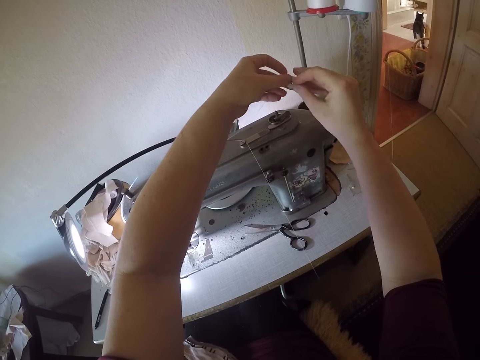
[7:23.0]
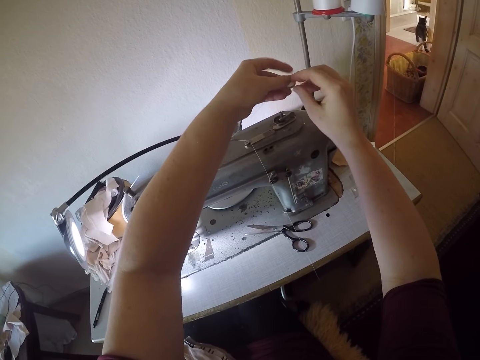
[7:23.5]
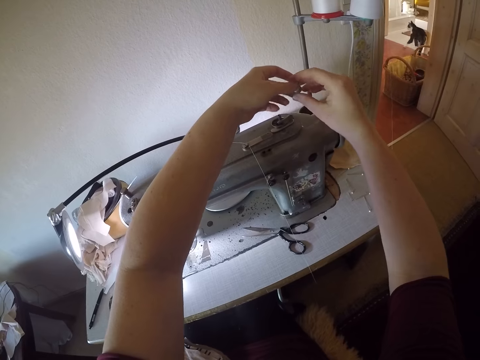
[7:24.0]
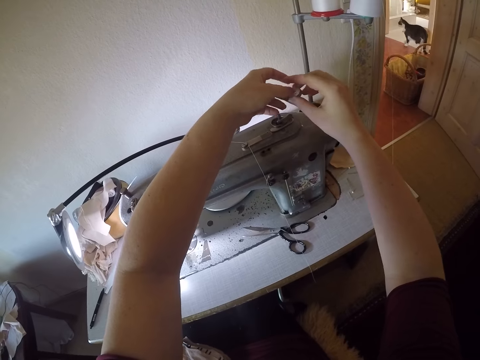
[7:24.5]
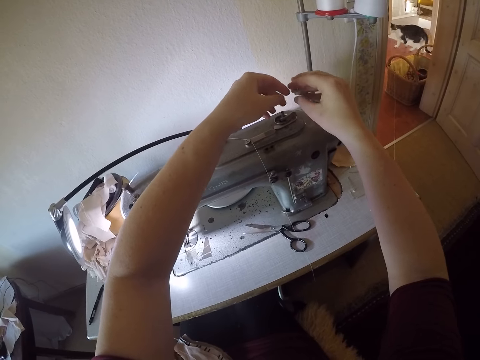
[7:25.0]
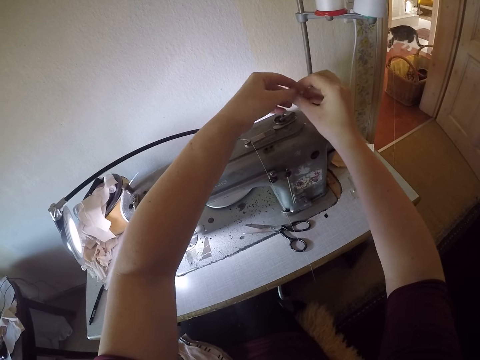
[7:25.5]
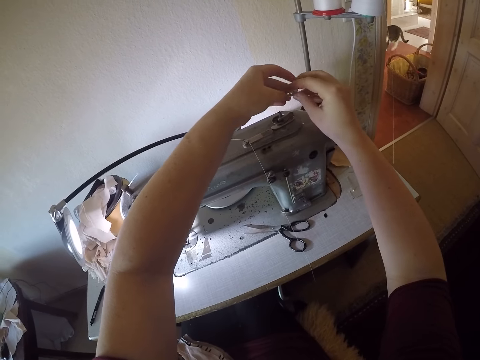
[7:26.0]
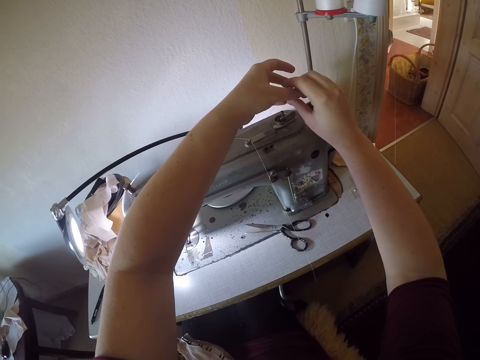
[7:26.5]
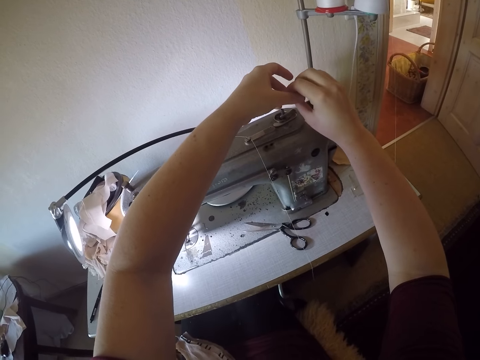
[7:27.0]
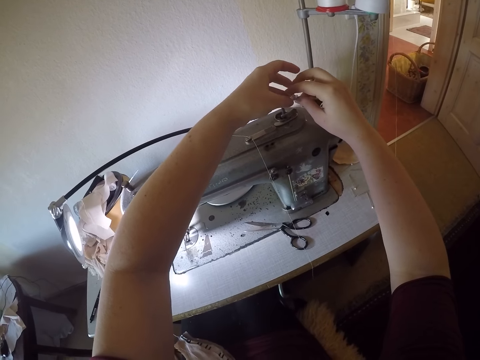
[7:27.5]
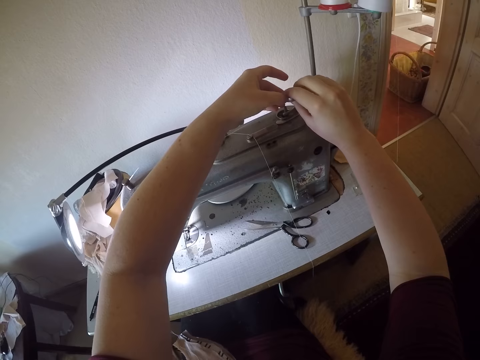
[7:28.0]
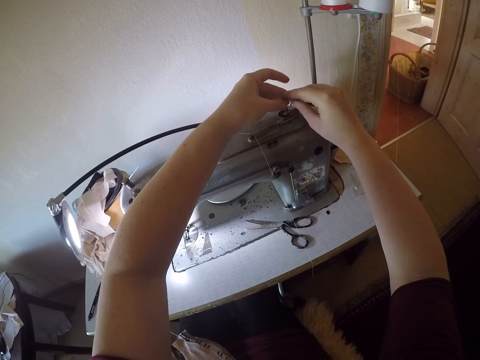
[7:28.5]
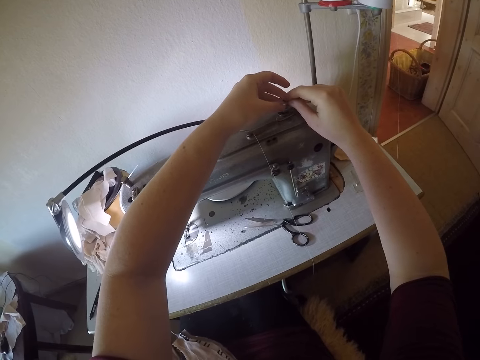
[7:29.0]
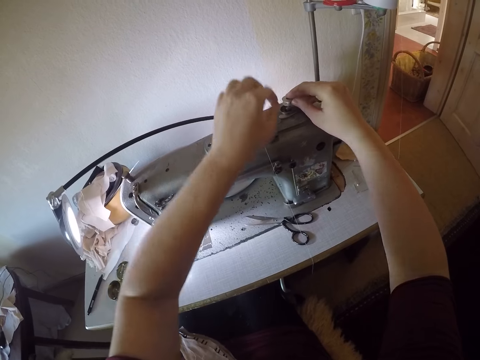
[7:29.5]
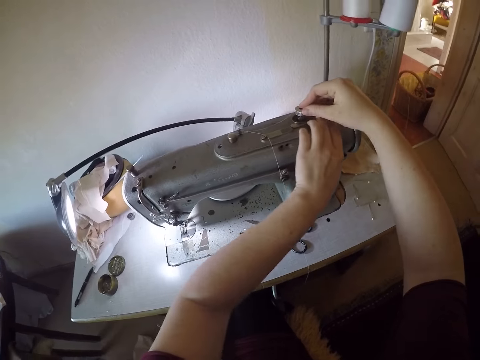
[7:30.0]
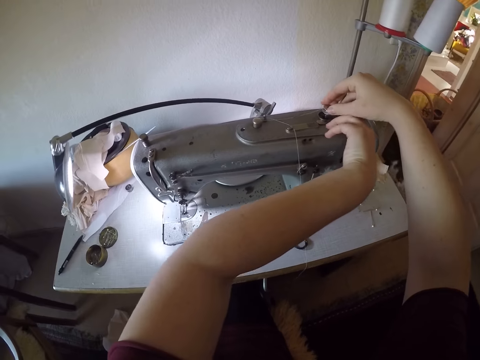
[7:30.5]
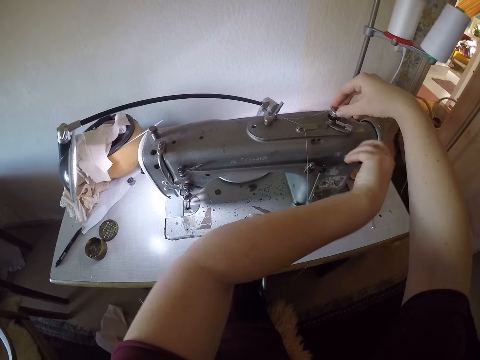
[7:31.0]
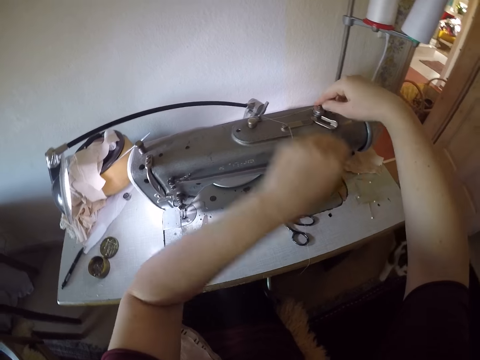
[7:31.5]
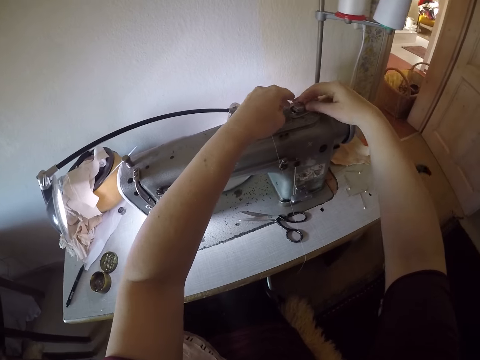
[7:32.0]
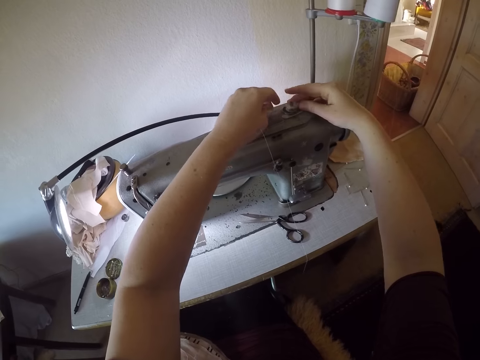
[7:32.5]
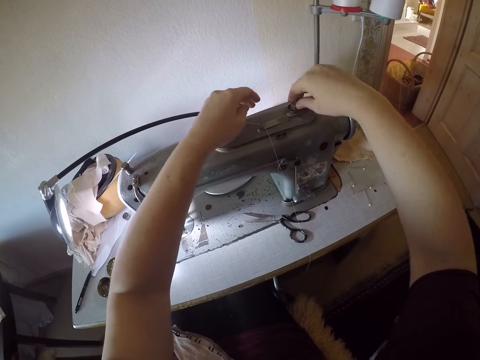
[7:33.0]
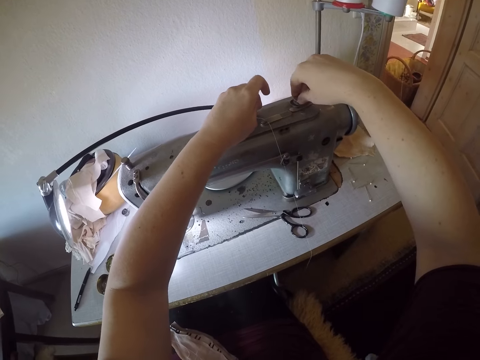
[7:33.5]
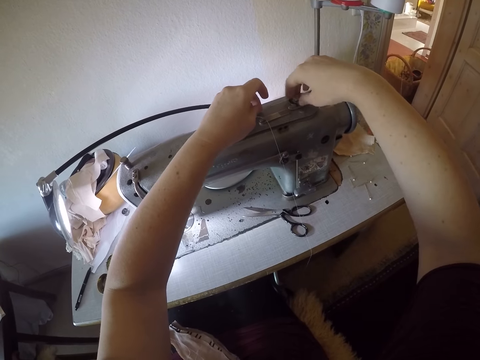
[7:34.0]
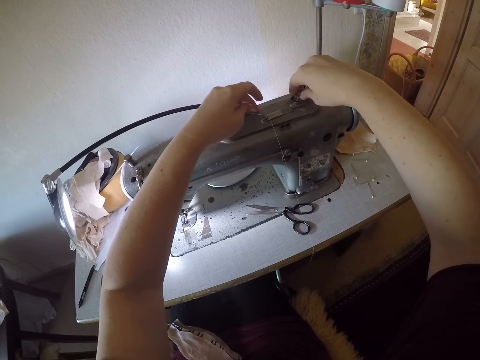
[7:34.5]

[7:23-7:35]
The camera wearer places the bobbin on the bobbin winder or spool pin. They unlock the spool pin, open the stitch regulator on the sewing machine, lock the spool pin, and adjust the bobbin on the bobbin winder.

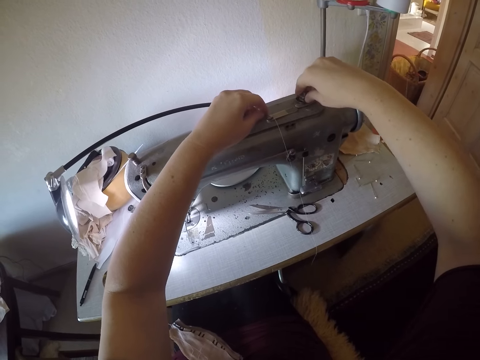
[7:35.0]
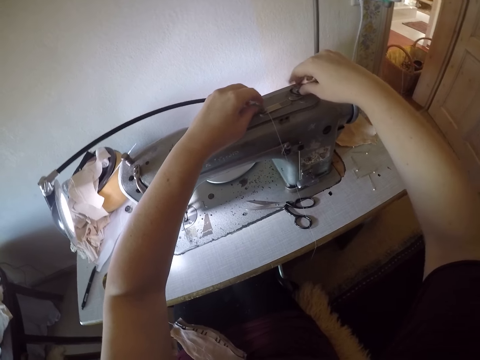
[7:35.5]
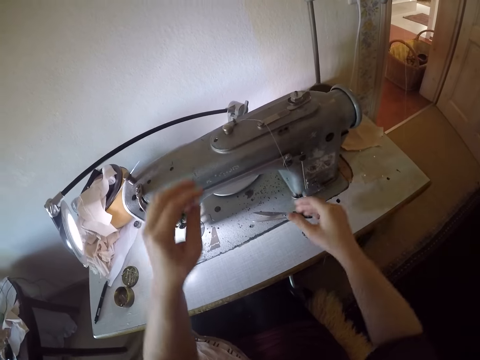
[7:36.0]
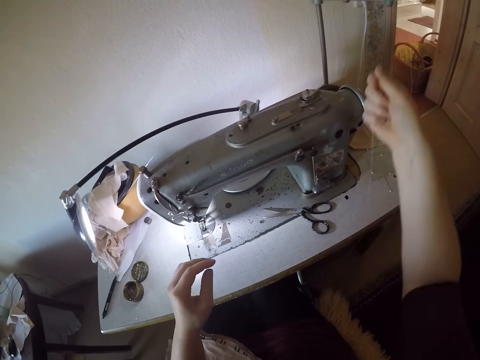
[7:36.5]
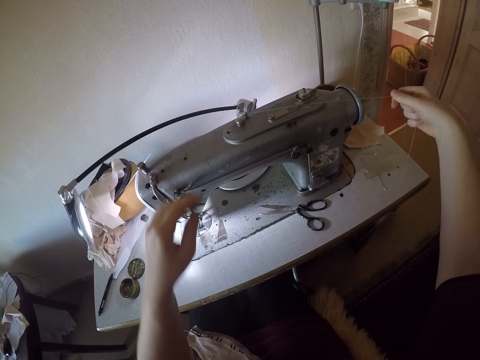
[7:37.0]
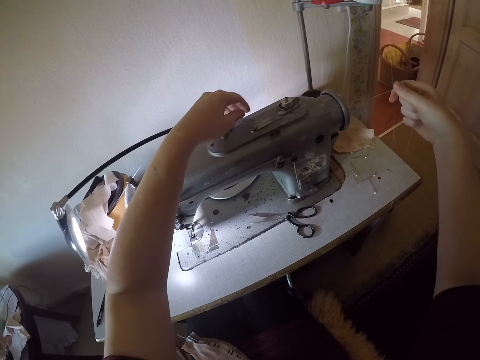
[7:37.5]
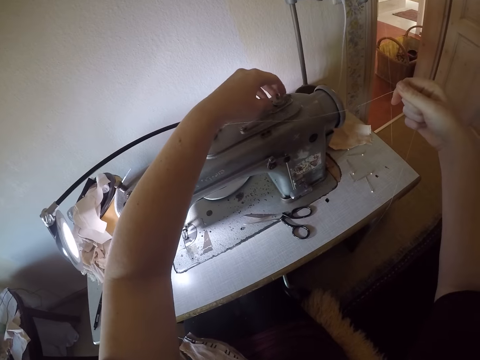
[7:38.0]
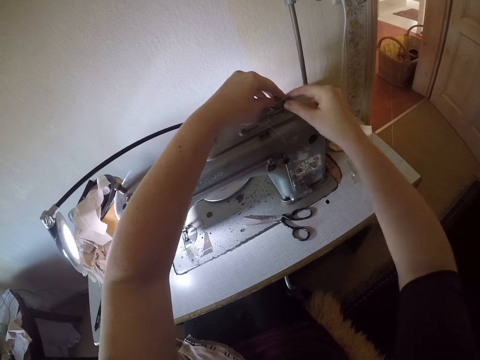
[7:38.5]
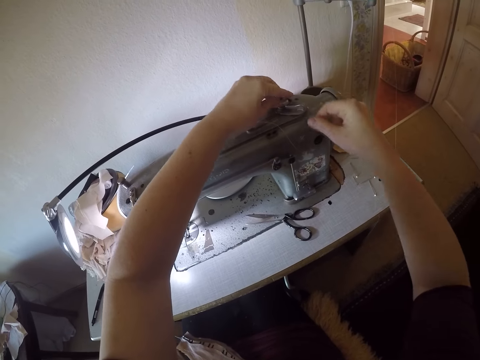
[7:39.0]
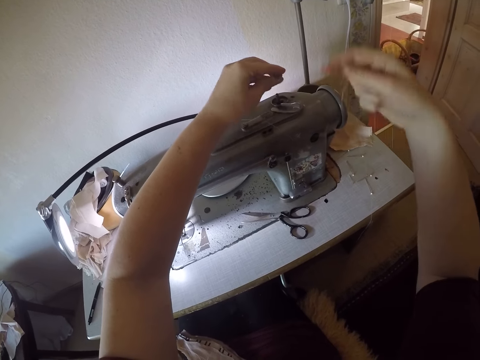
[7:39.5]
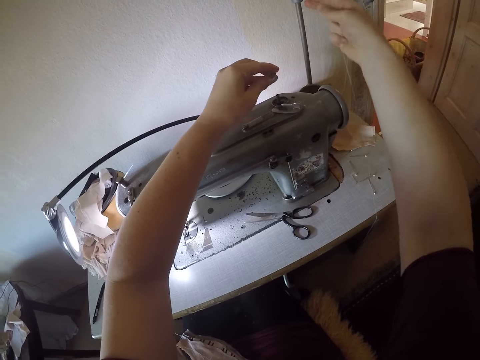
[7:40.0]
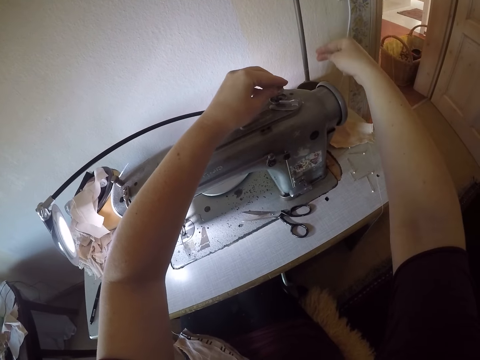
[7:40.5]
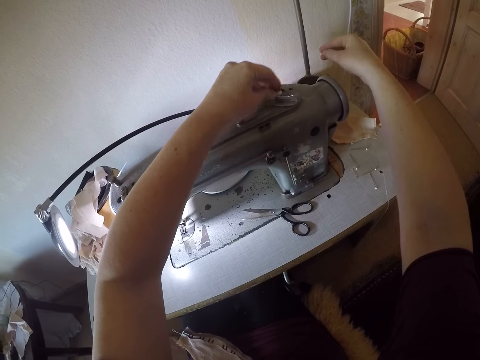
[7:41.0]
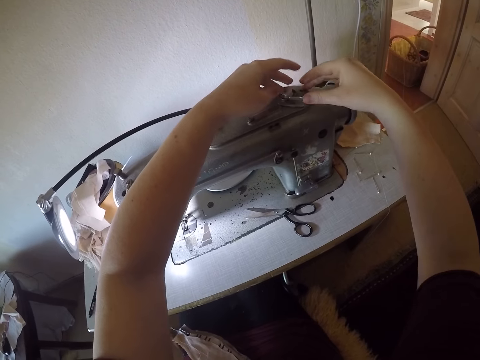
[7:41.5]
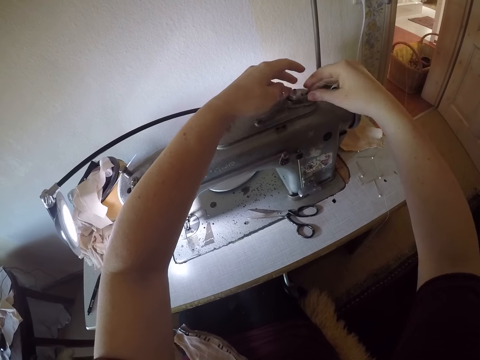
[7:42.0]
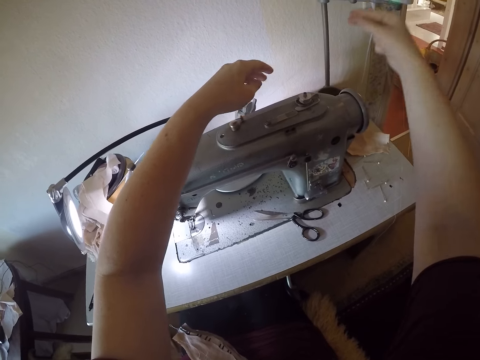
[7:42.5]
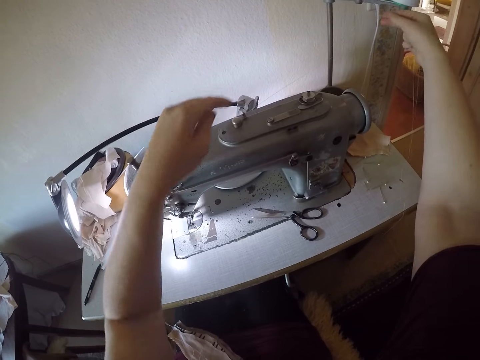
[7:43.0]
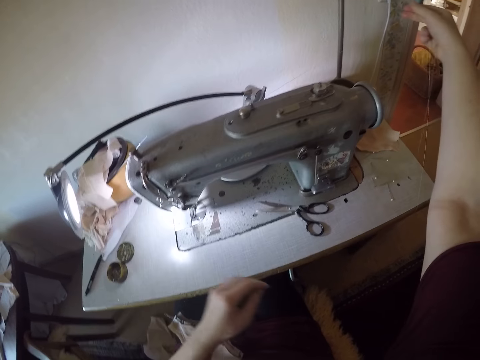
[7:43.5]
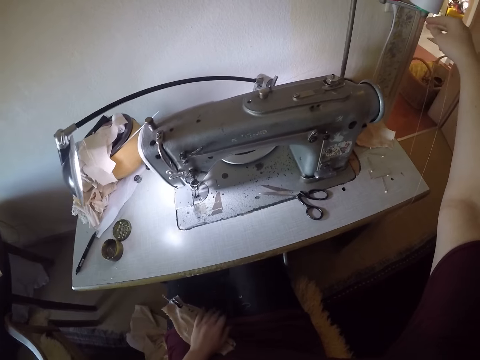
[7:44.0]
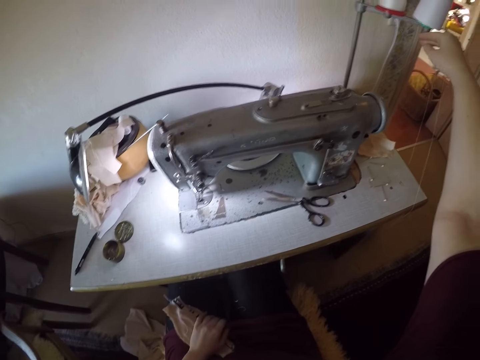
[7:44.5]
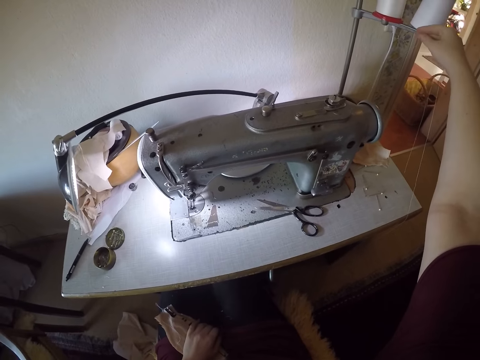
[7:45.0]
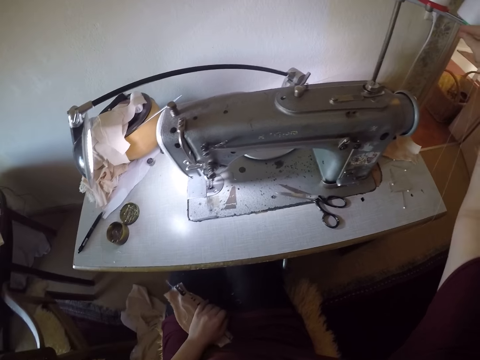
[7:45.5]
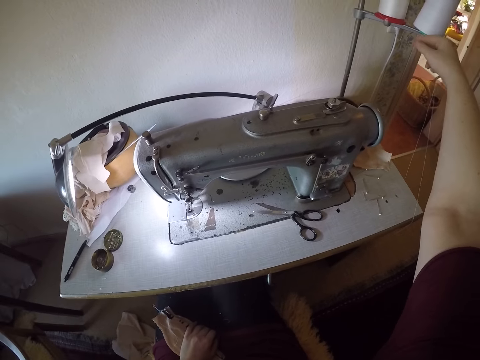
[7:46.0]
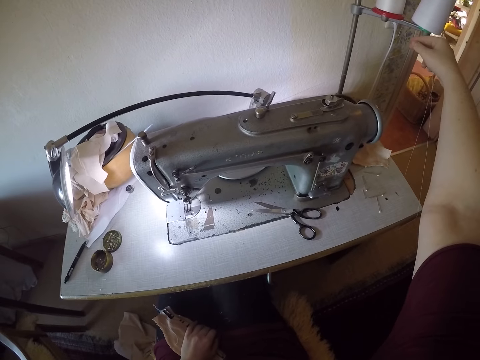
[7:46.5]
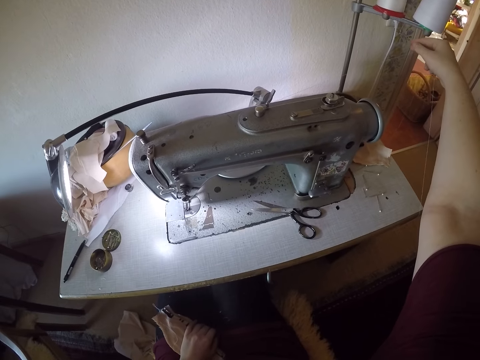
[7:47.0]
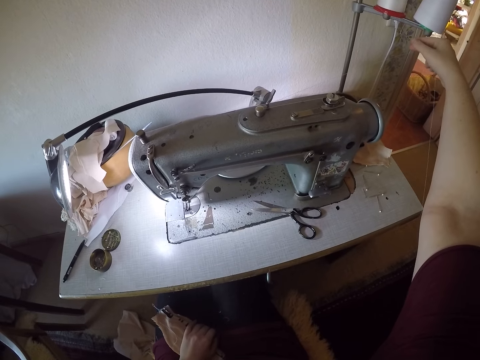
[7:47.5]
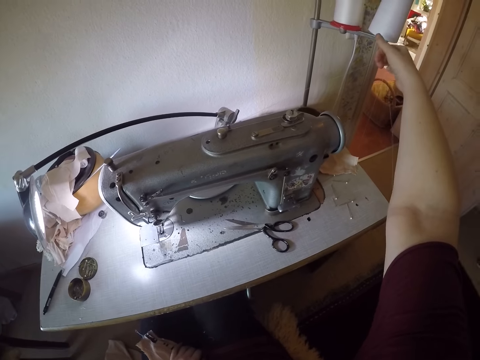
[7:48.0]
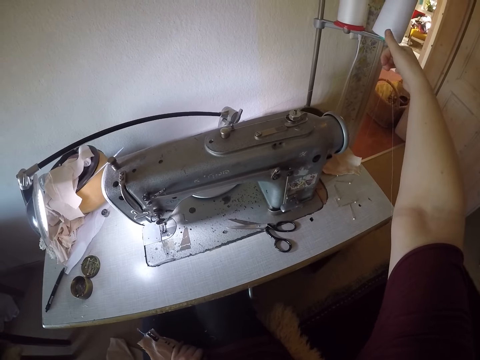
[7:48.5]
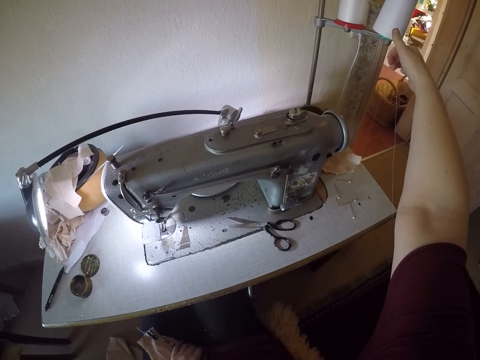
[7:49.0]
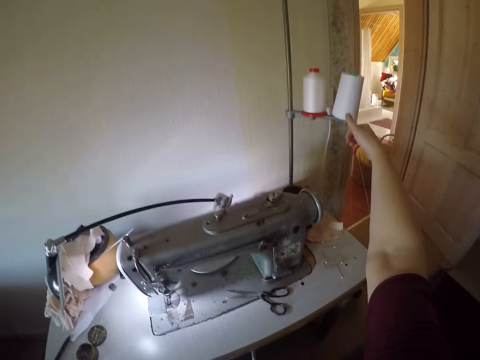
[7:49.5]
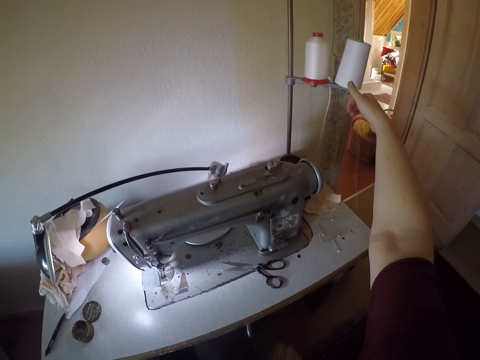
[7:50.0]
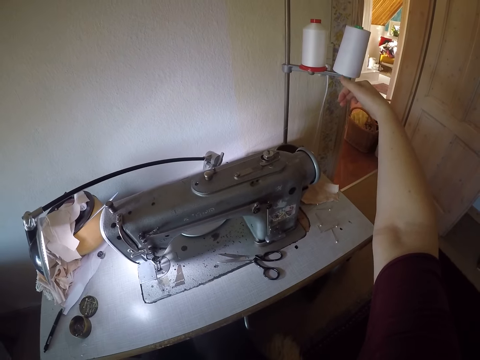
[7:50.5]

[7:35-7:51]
The camera wearer takes the thread. She pulls the thread in the machine. She unlocks the spool pin, adjusts the bobbin on the bobbin winder, raises the bobbin, moves the thread to an opposite side, puts the bobbin on the spool pin, locks the spool pin, and raises the thread. She holds the thread in the machine with her right hand. She moves her legs on the foot control of the sewing machine.
